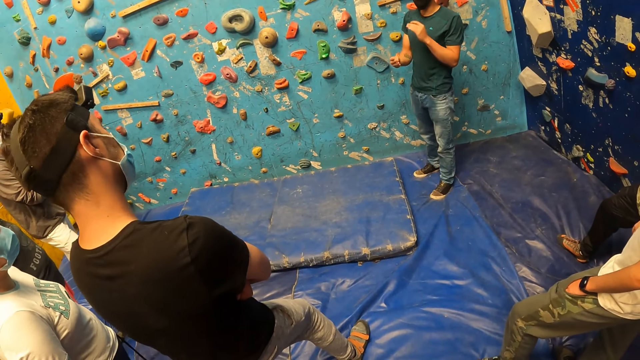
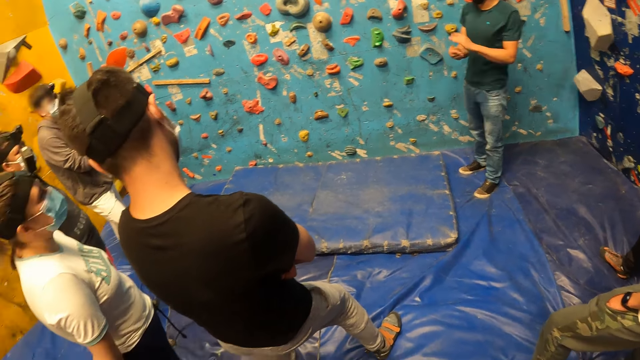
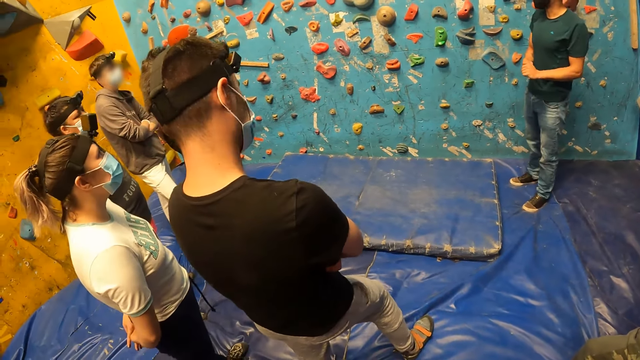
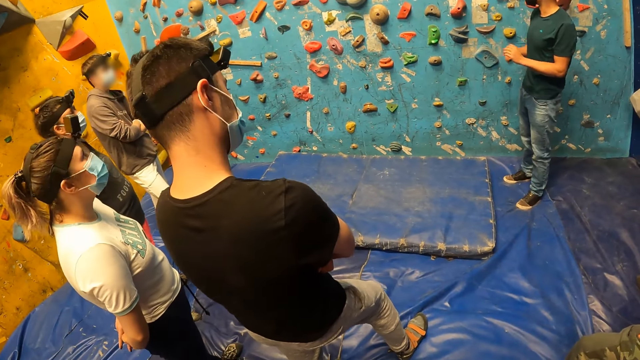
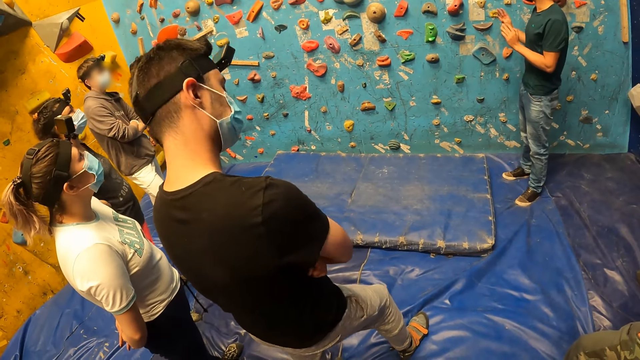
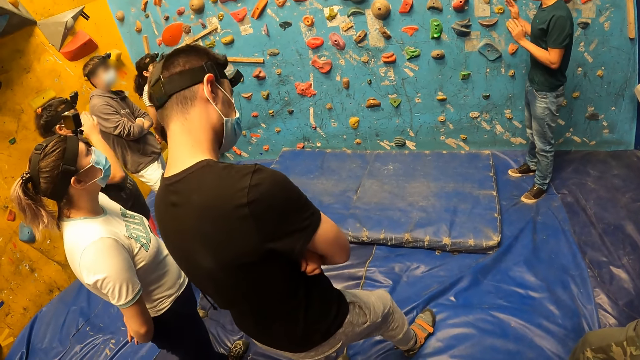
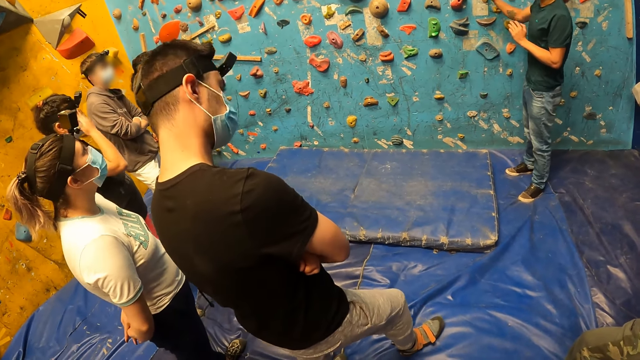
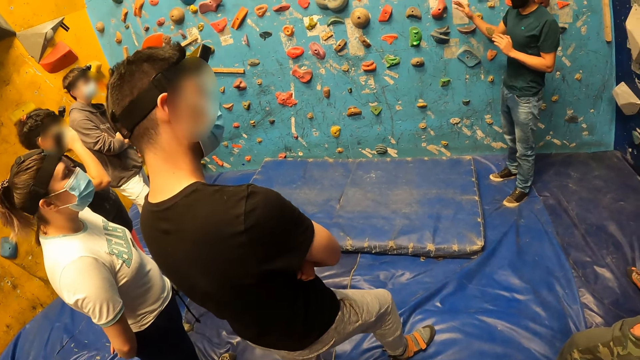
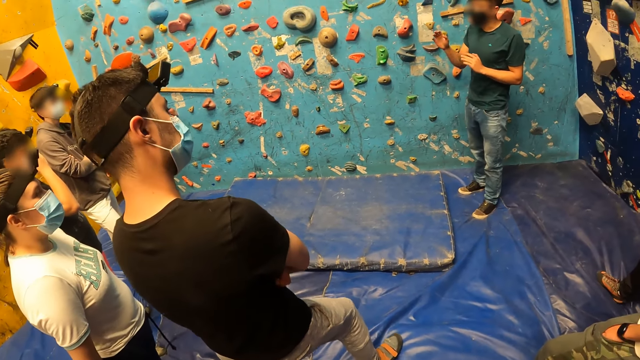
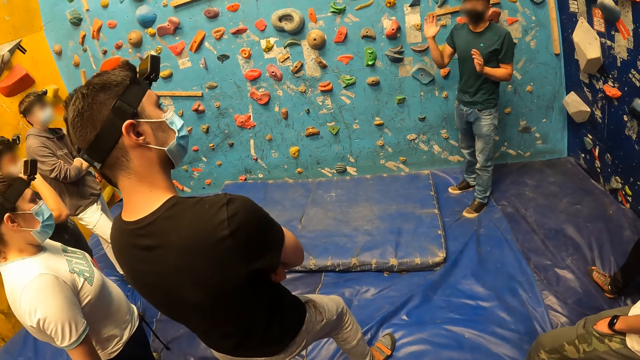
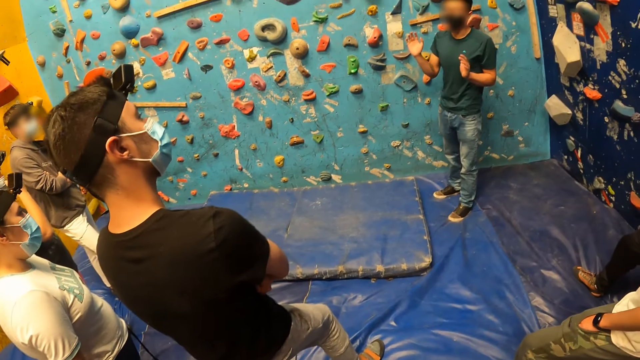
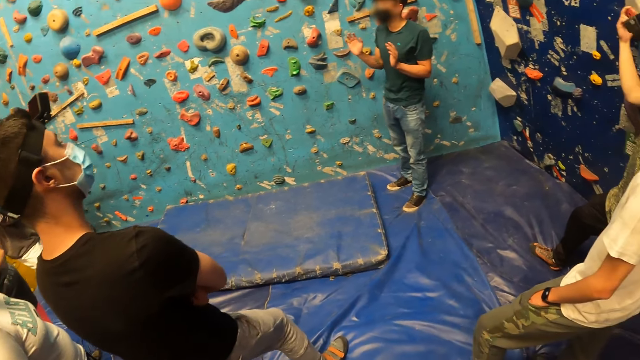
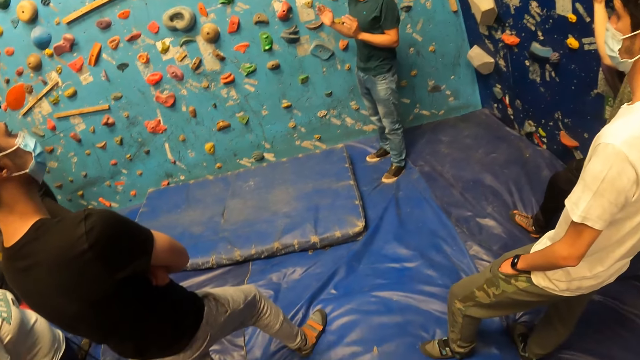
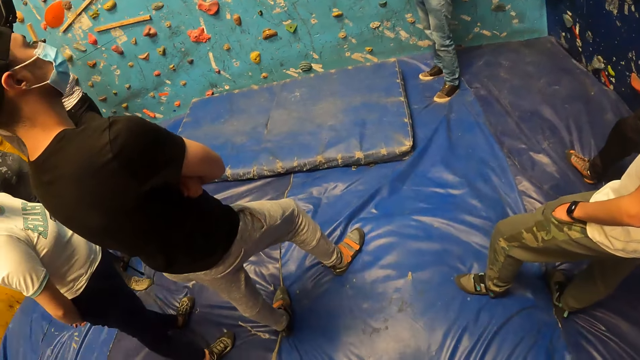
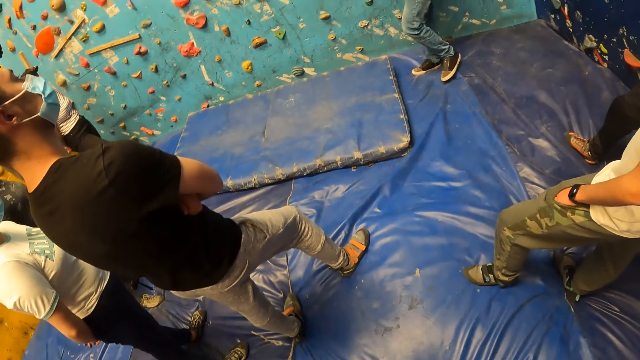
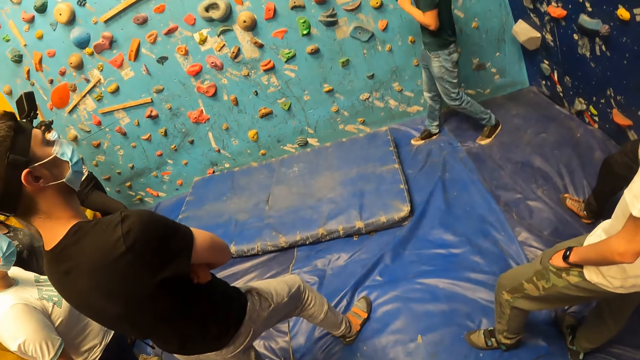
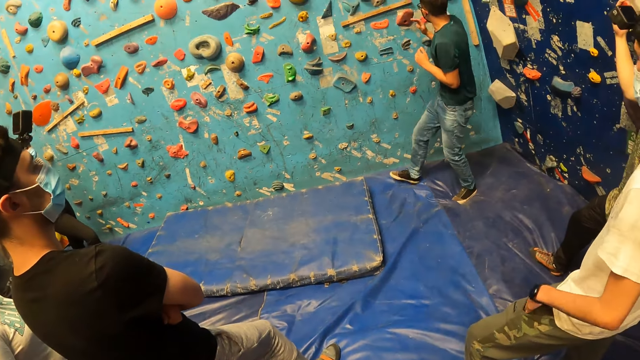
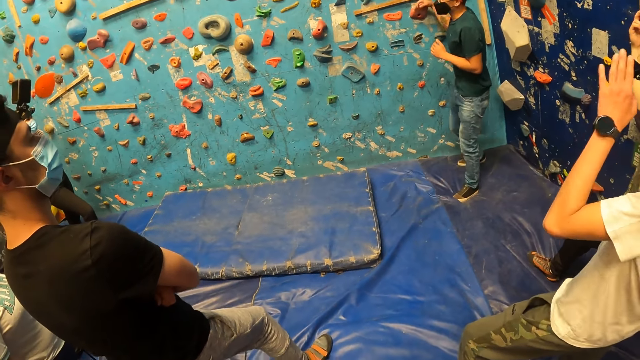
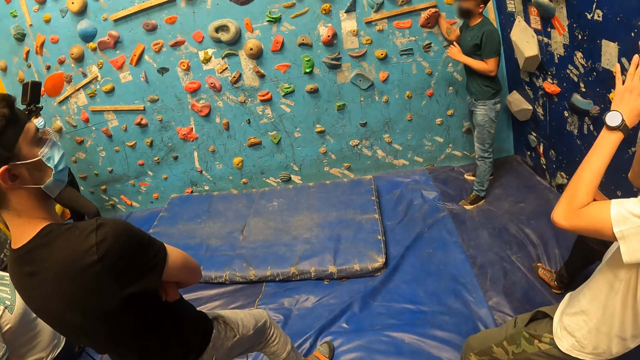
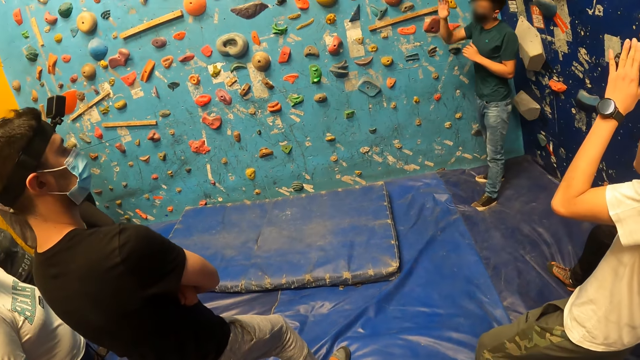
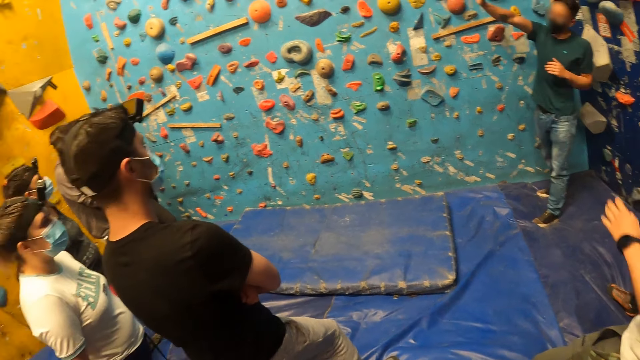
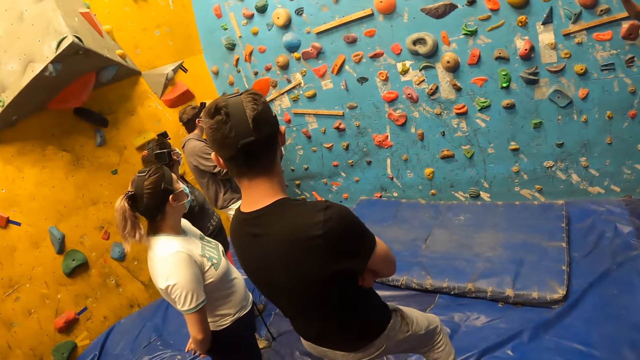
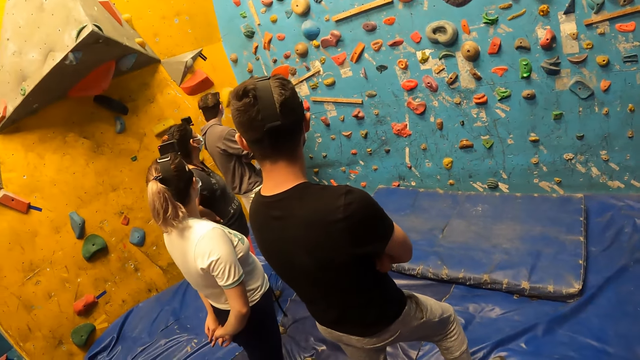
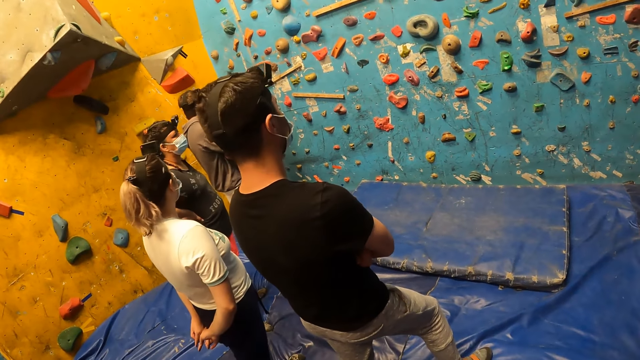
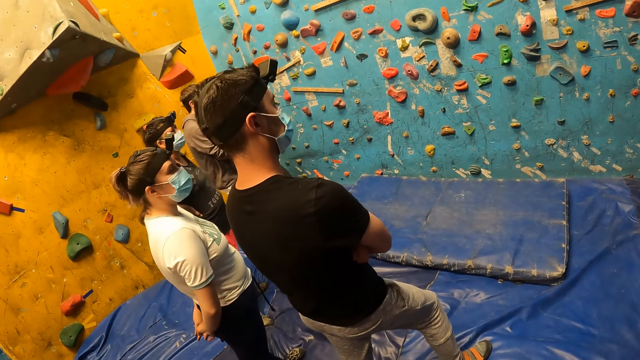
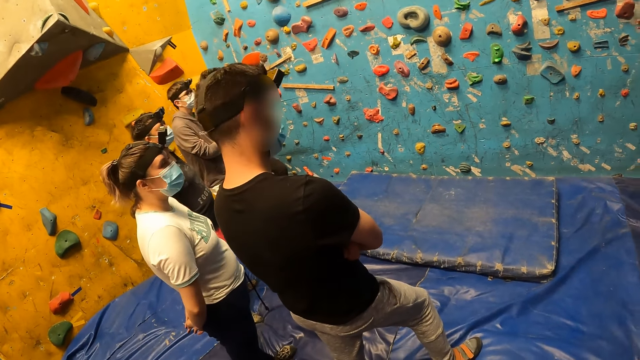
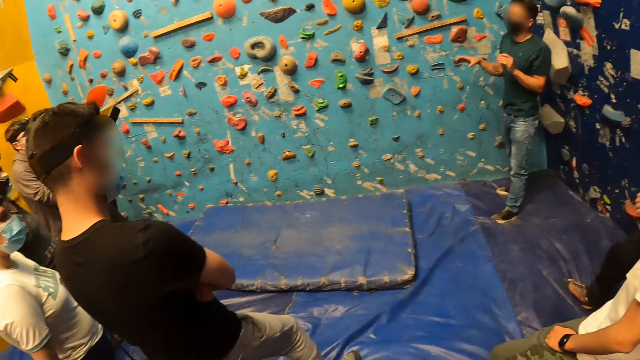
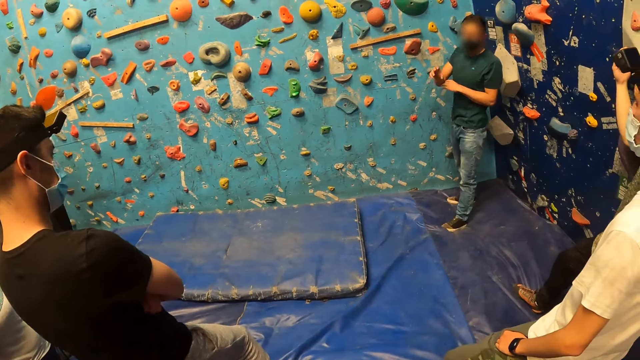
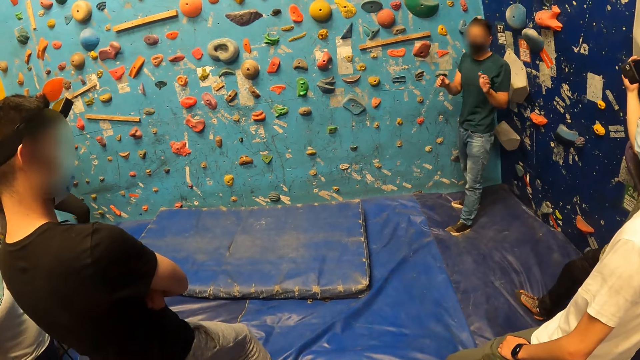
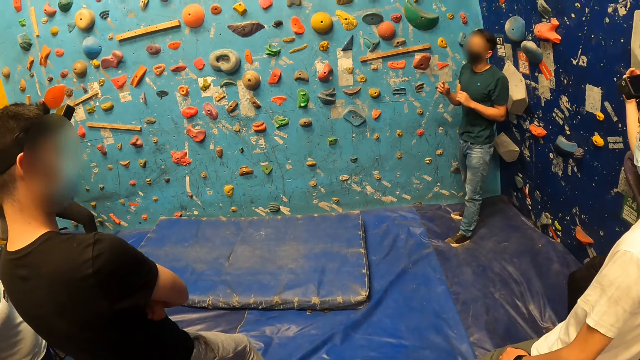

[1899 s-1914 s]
A man touches his face with his right hand. The camera wearer looks around. Another man holds a climbing hold on the climbing wall with his right hand. A third man adjusts a camera on his head with both hands. The second man stretches his right hand. The camera wearer looks around.

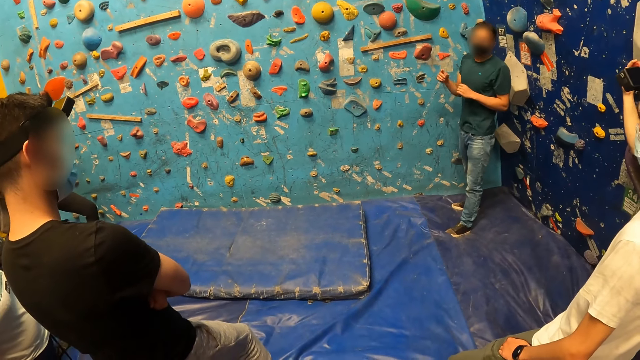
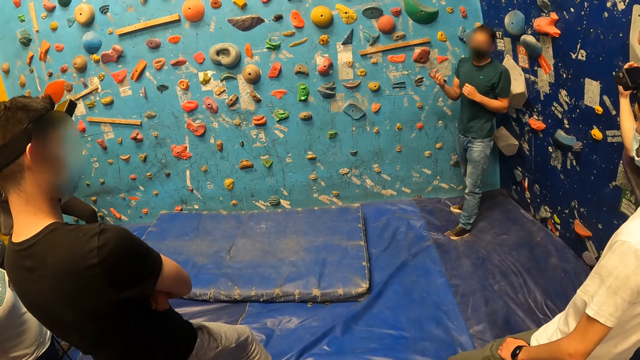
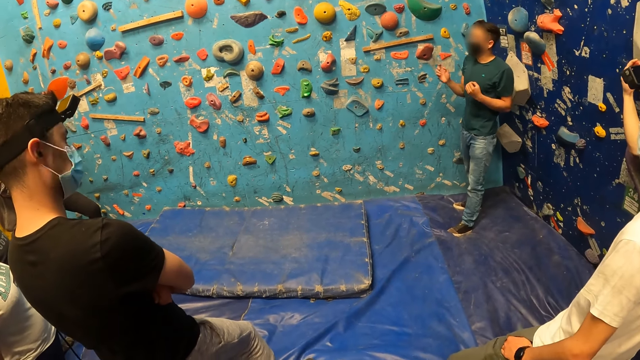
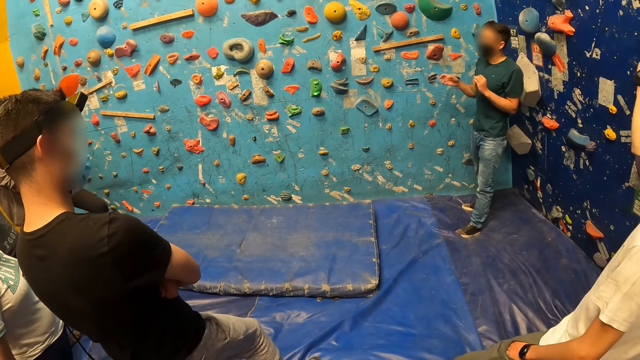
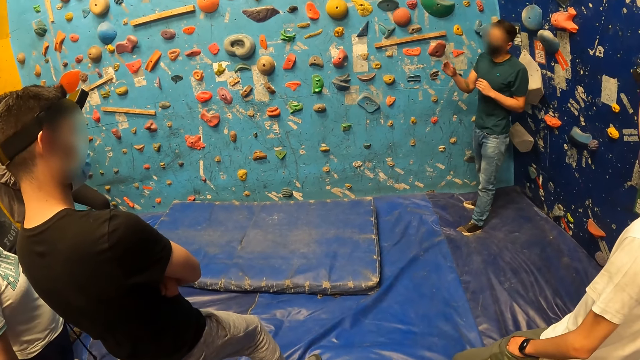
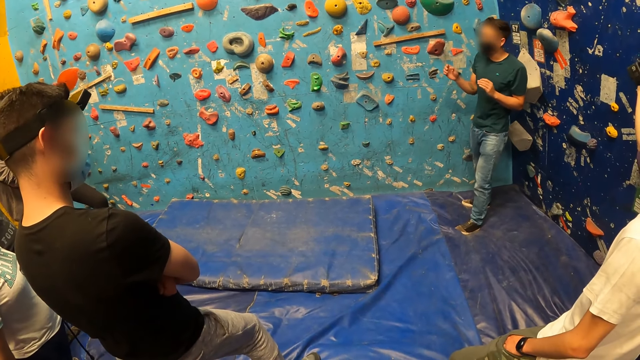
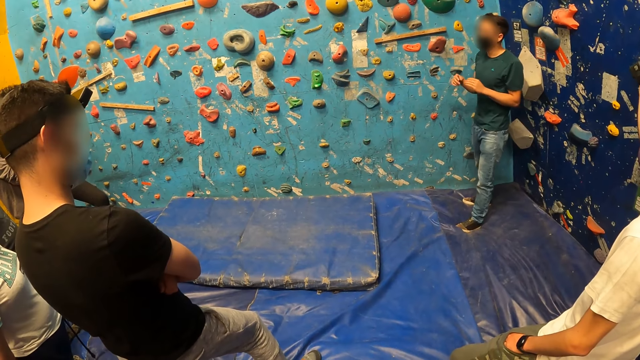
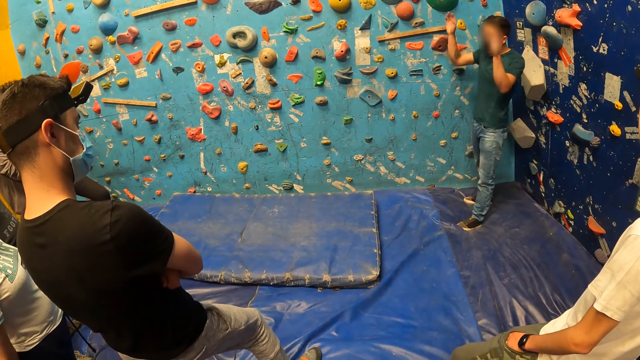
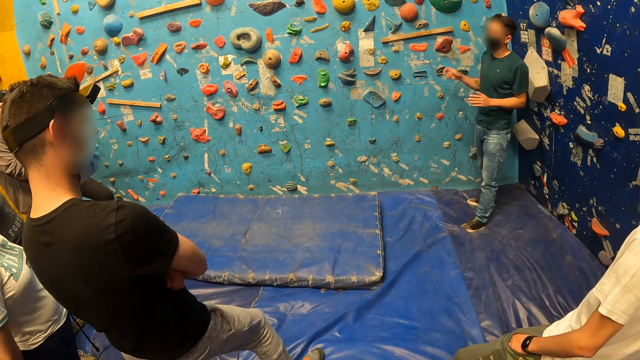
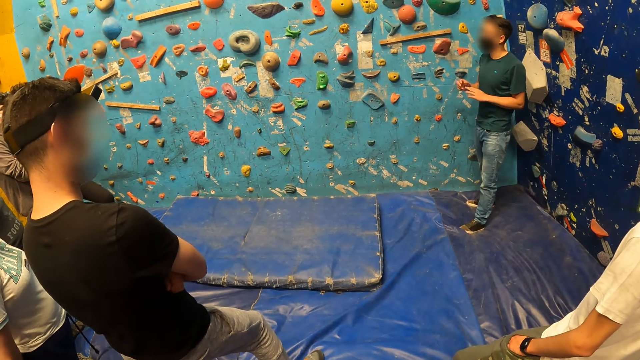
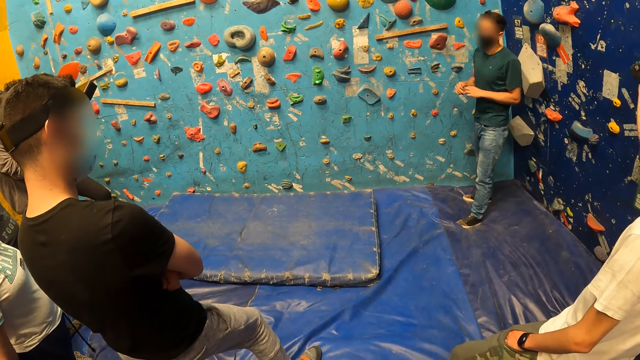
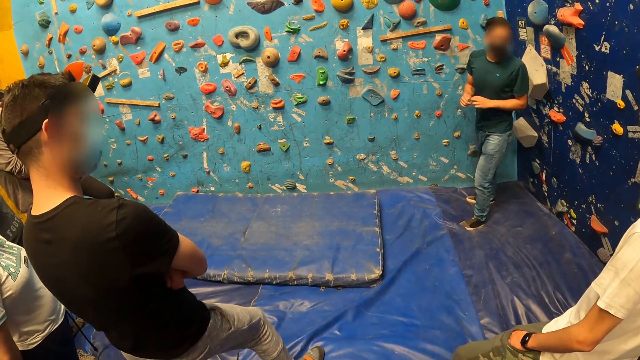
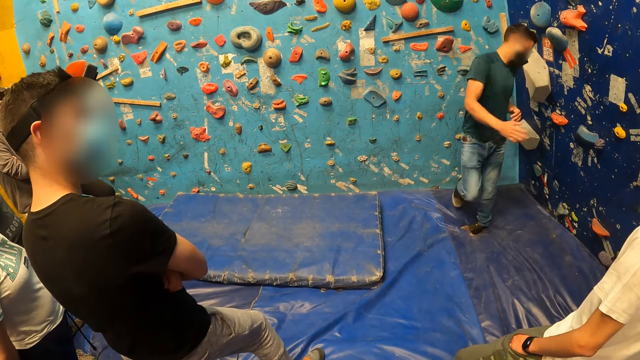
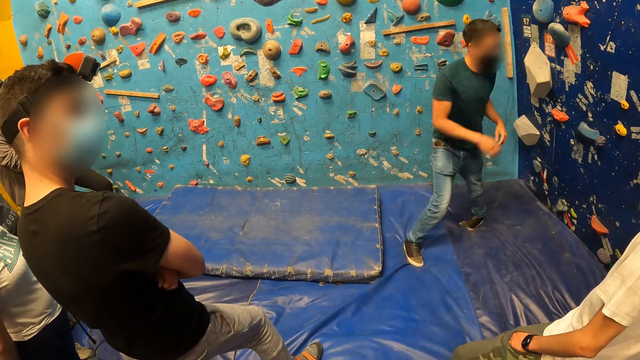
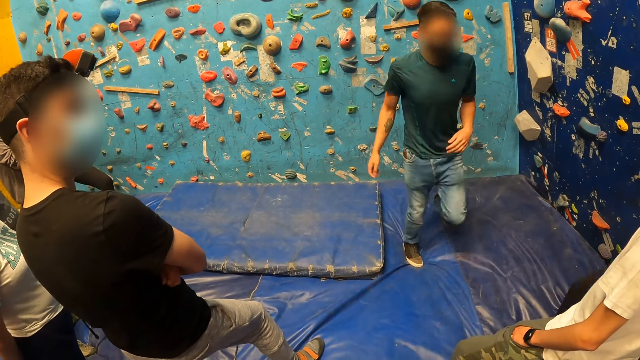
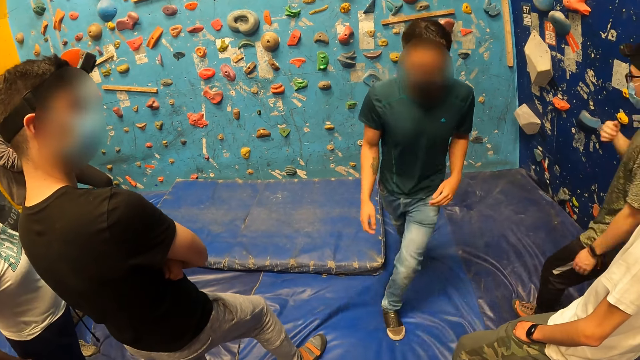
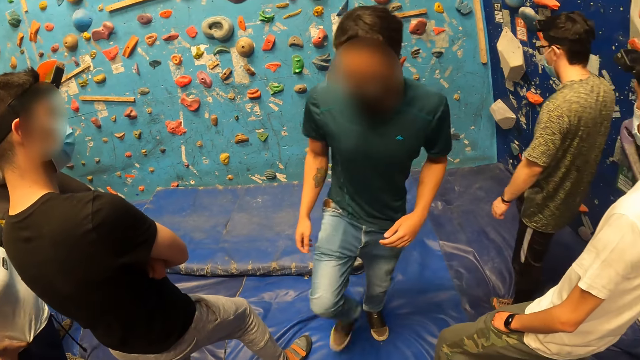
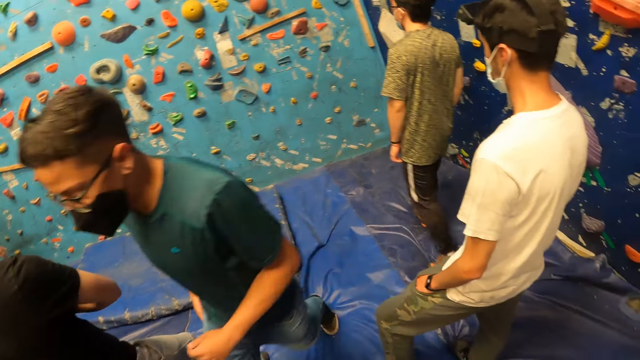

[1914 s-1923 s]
The camera wearer looks around. A man brings another man forward with his right hand. The other man drops his right hand from his face on his body.
